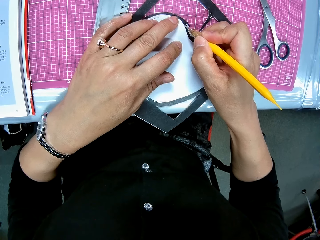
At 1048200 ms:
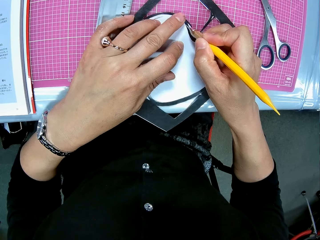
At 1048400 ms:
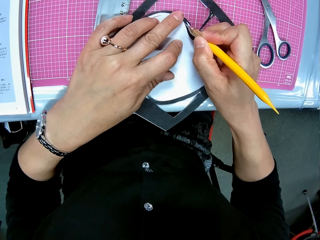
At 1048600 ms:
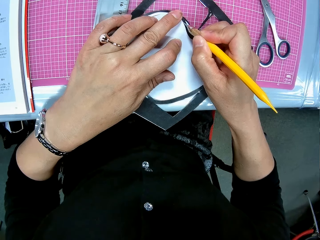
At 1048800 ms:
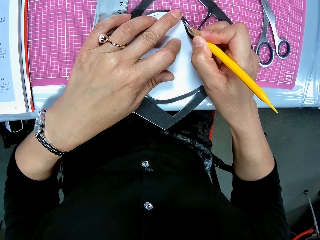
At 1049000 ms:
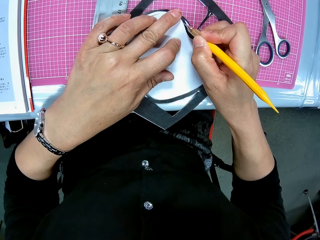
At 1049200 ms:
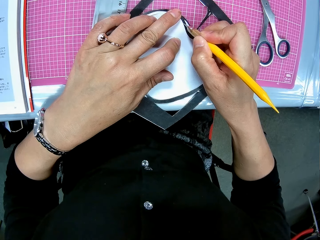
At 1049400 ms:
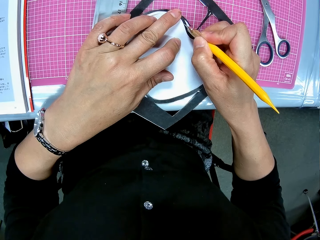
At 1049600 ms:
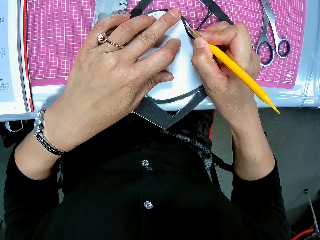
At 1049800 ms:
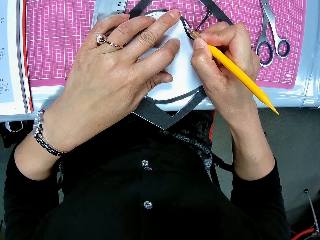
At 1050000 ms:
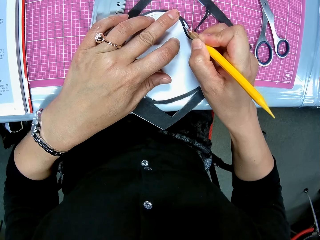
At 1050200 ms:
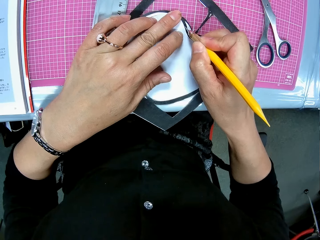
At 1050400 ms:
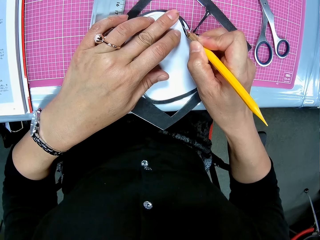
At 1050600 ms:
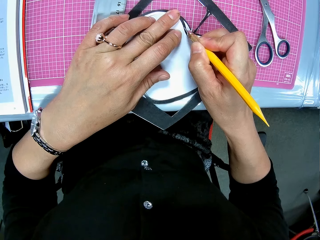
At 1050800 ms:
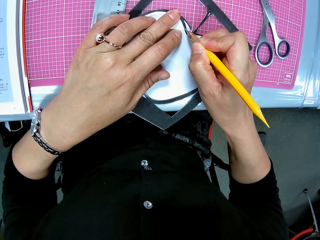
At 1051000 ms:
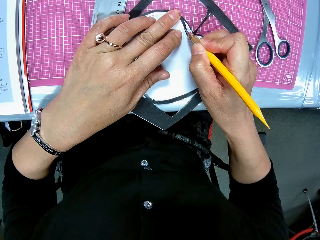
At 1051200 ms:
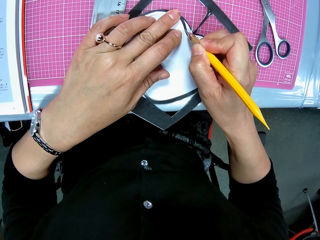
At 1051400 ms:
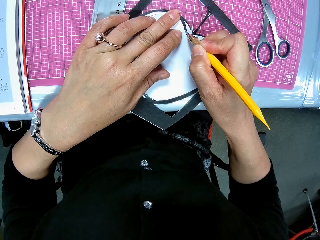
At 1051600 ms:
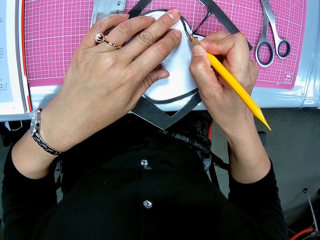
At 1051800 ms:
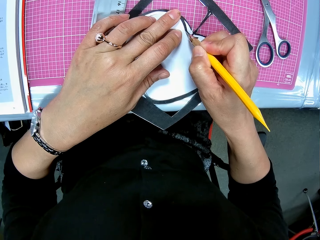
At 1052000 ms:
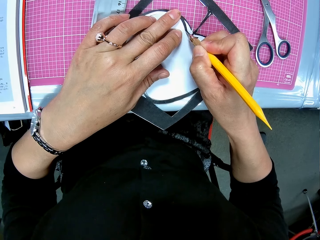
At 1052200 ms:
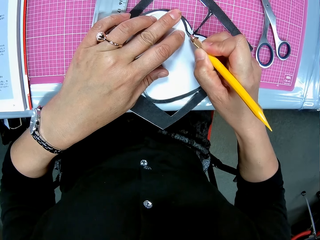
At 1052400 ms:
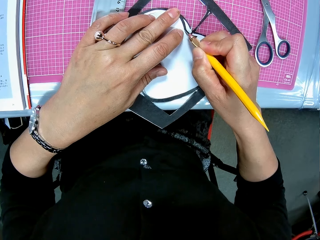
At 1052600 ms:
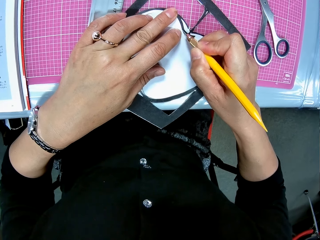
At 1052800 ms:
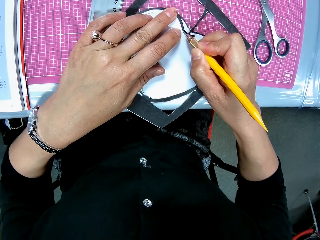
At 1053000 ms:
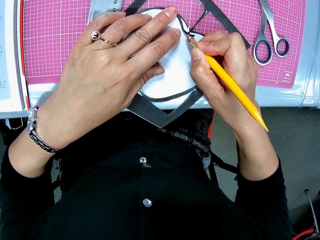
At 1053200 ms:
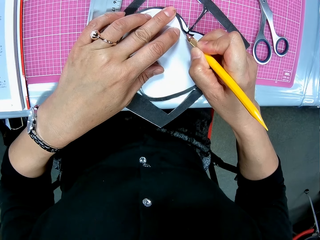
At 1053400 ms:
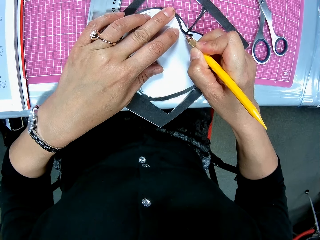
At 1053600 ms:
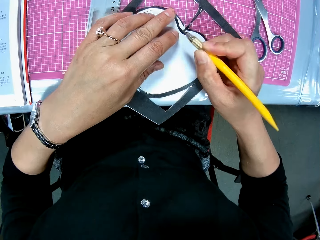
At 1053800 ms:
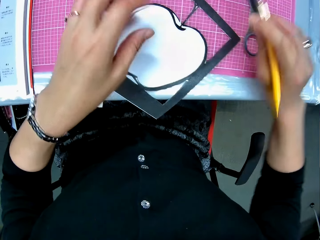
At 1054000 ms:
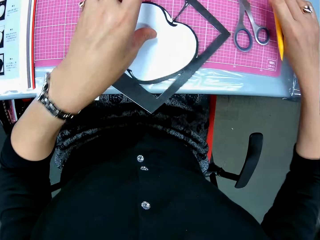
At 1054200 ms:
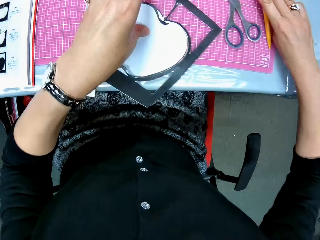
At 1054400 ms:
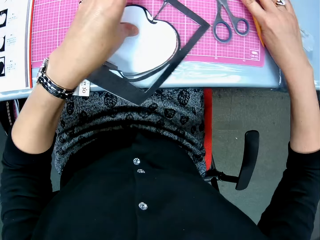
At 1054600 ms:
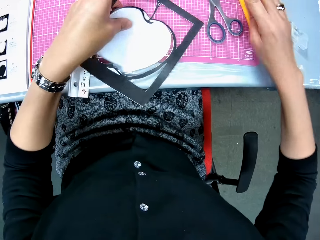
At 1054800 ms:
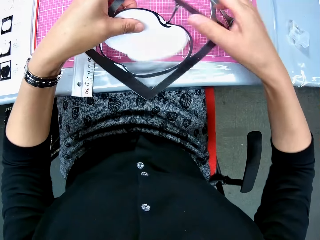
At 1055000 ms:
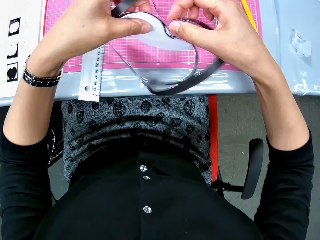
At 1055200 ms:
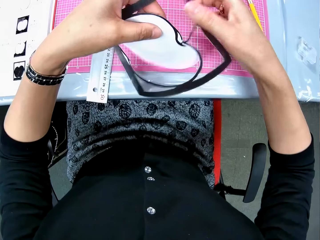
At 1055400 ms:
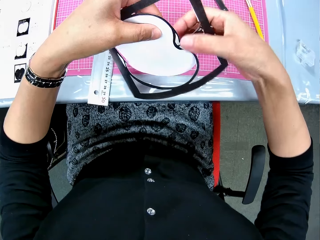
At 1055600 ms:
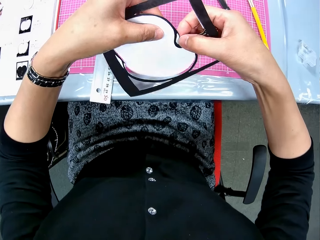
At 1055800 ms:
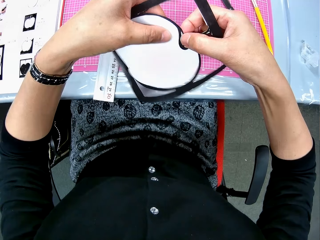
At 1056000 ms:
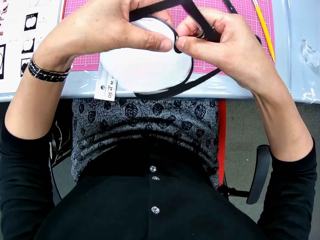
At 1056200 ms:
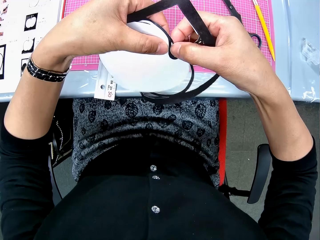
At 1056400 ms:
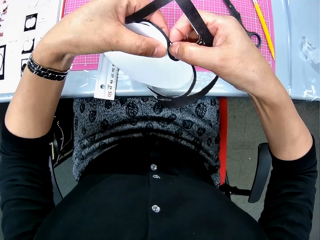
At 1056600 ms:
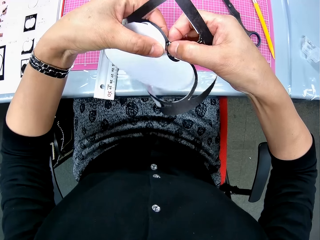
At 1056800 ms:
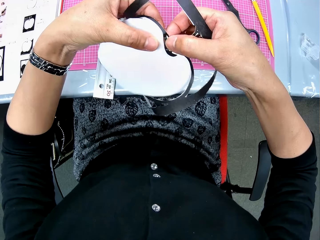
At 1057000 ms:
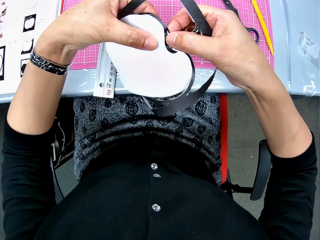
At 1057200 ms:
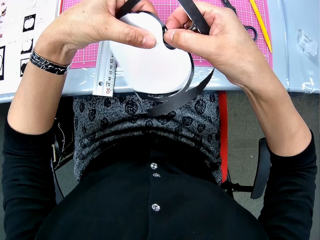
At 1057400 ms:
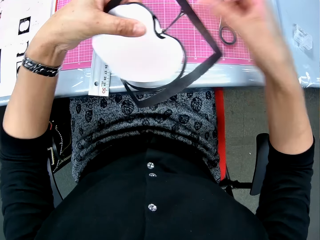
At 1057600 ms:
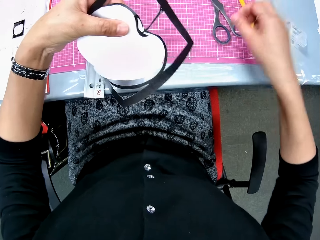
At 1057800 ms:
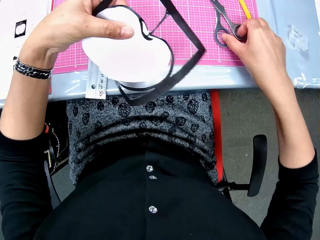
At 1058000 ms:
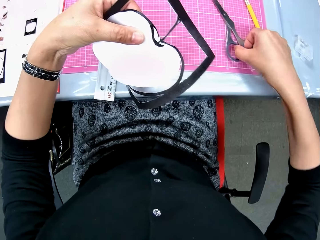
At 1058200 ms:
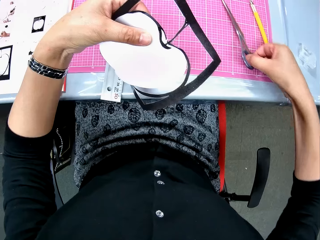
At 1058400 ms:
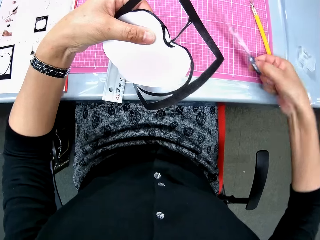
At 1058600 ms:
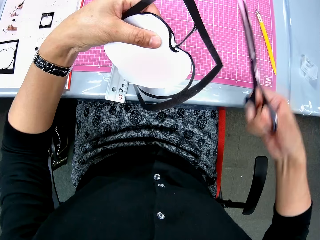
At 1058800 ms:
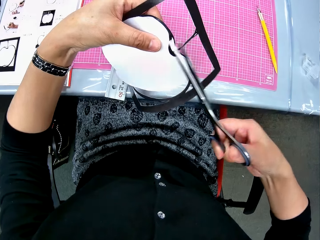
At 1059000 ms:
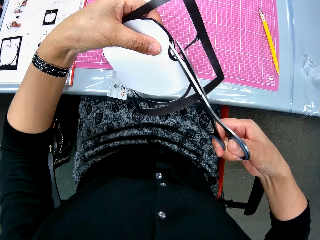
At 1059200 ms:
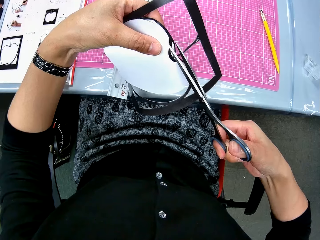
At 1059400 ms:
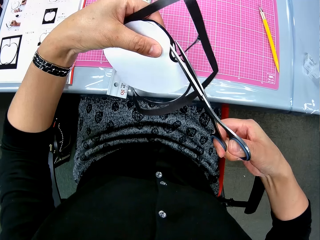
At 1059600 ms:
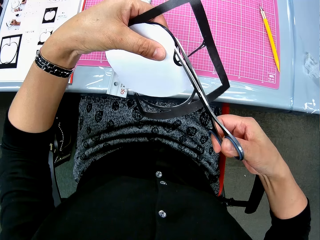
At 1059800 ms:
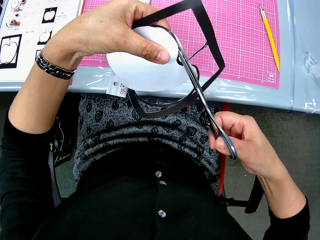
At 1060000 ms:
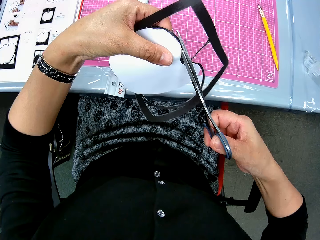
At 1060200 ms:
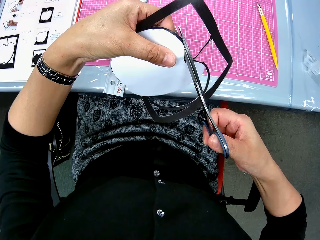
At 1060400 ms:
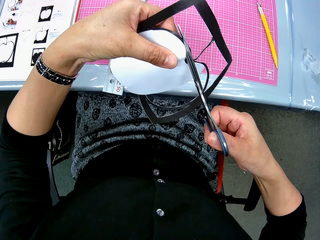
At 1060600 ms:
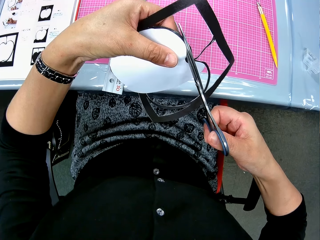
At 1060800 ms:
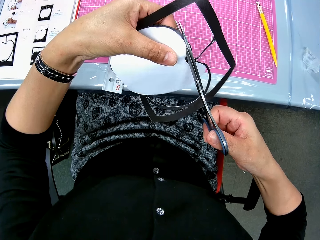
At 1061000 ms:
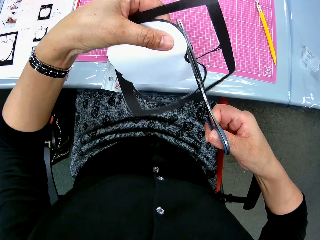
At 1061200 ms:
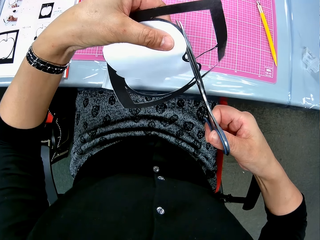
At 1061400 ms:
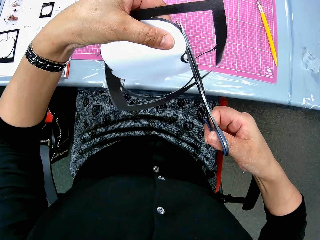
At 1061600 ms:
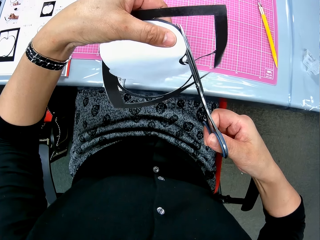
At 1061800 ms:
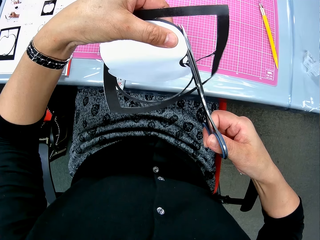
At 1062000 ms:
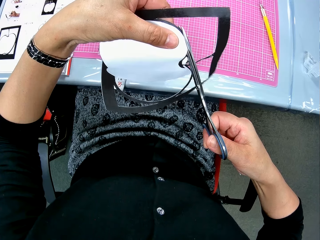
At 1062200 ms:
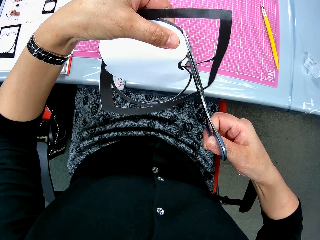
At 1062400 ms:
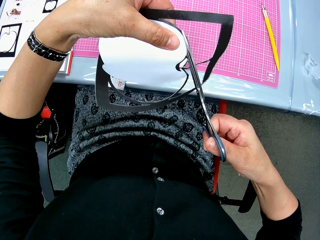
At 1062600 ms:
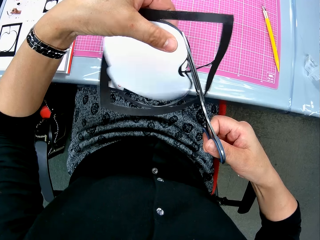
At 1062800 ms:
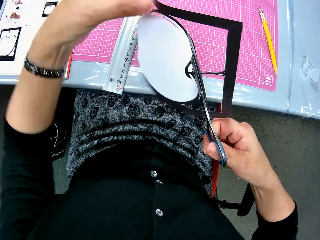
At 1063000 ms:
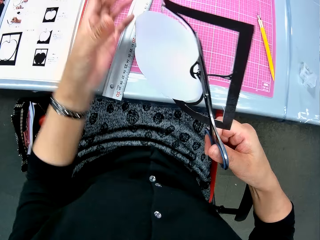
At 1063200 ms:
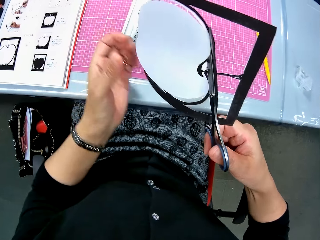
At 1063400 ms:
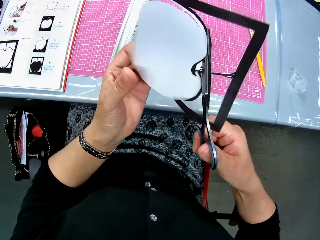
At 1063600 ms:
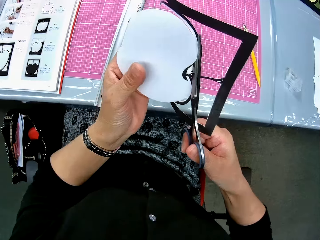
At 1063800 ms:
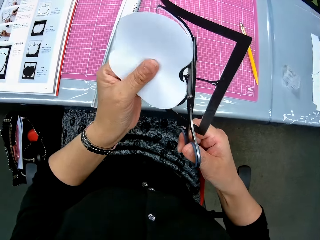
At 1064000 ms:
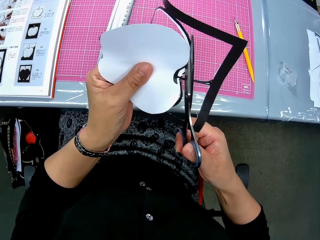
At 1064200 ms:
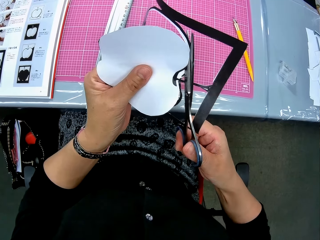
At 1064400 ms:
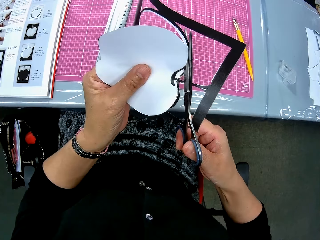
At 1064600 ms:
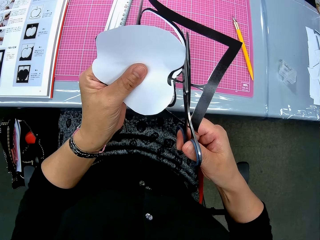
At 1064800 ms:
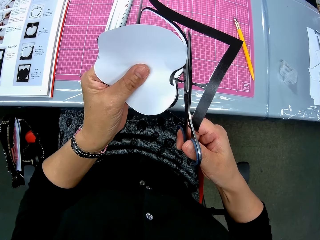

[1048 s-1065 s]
The camera wearer drops the craft knife on the cutting mat. They pick up the paper craft from the cutting mat. They press the cut piece on the paper craft. They pick up the scissors from the cutting mat. They continue to cut the paper craft with the scissors.

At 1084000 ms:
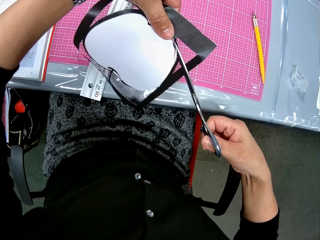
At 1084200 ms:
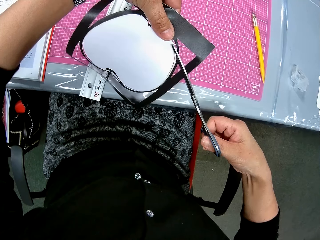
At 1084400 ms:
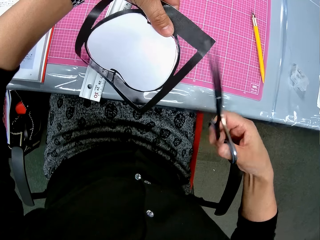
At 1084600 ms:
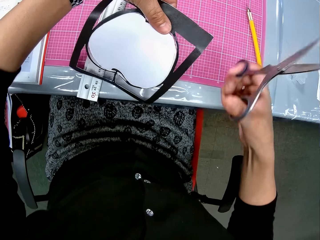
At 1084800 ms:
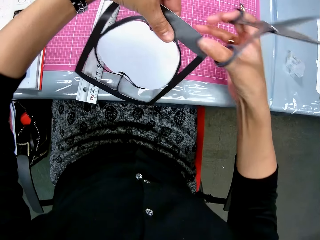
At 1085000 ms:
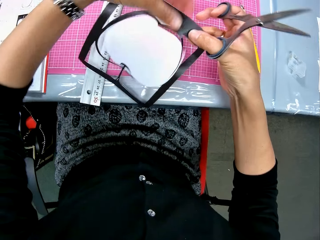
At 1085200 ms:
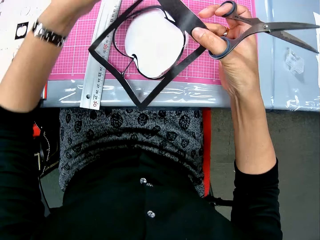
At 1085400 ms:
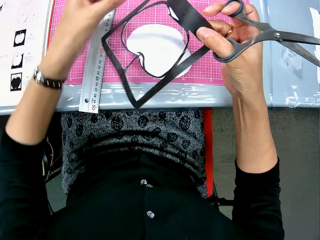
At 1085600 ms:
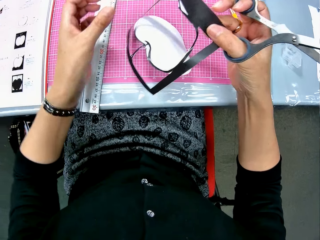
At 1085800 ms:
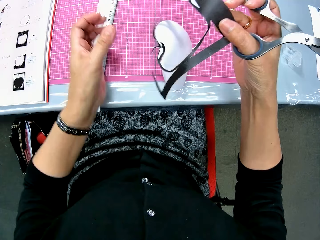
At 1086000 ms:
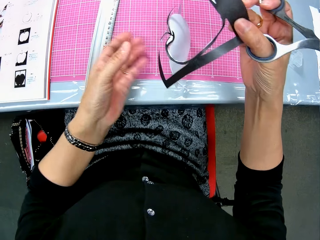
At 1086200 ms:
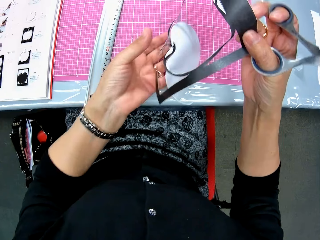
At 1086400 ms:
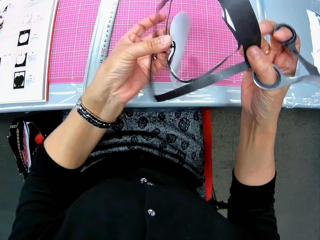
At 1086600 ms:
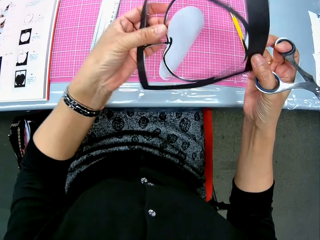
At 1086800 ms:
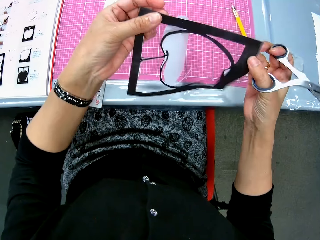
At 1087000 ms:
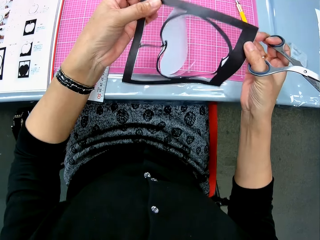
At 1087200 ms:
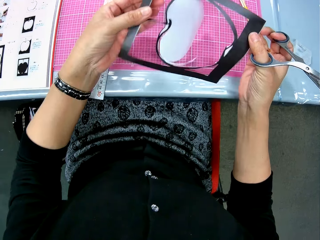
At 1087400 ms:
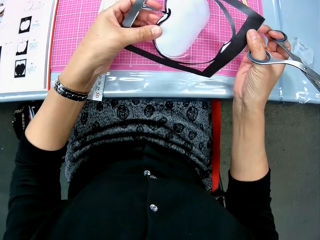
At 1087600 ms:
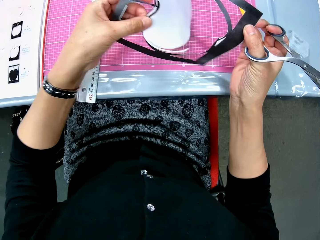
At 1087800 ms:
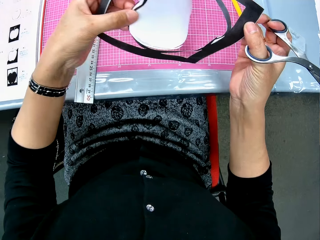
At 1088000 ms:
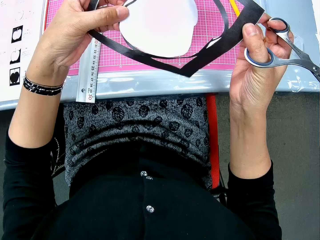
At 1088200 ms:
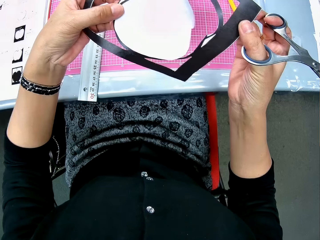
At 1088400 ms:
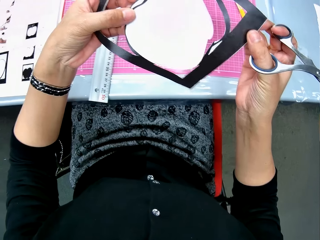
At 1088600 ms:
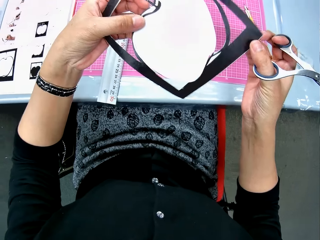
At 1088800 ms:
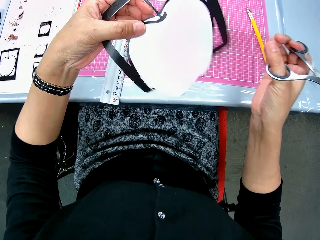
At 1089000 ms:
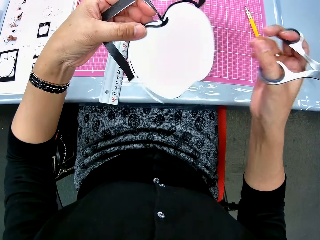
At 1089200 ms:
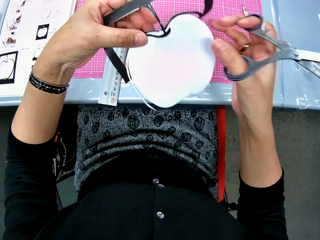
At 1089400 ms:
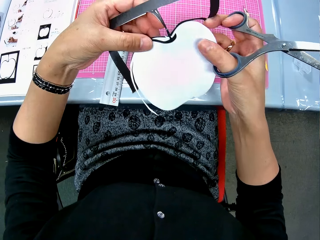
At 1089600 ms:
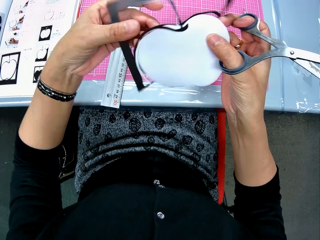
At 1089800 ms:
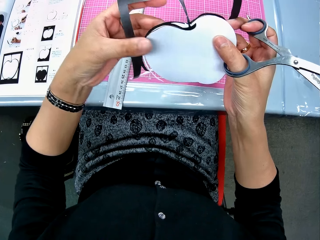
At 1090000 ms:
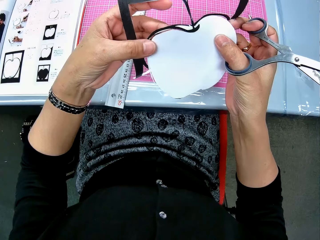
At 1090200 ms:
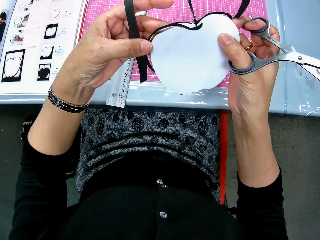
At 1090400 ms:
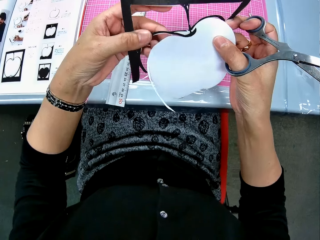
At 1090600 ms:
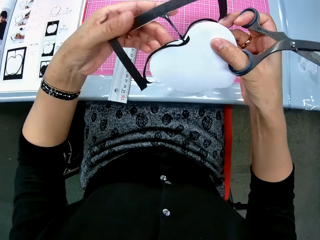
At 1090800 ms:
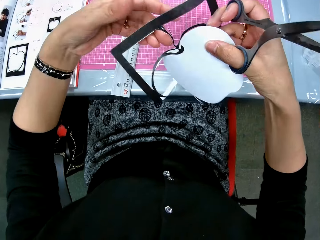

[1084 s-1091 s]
The camera wearer turns the drawing. She examines the paper craft in her hands.
